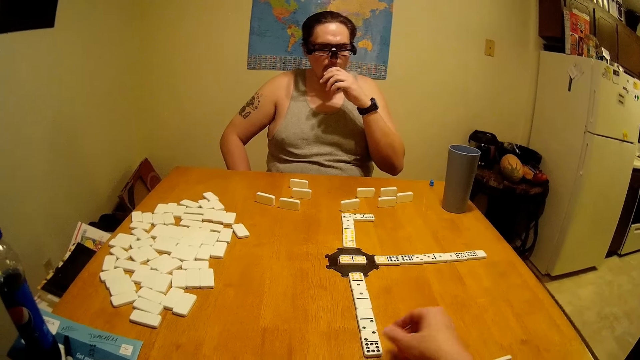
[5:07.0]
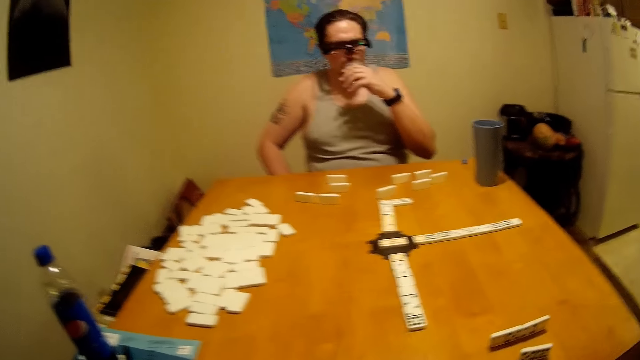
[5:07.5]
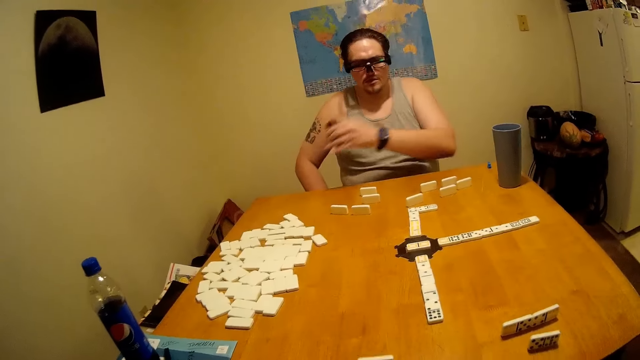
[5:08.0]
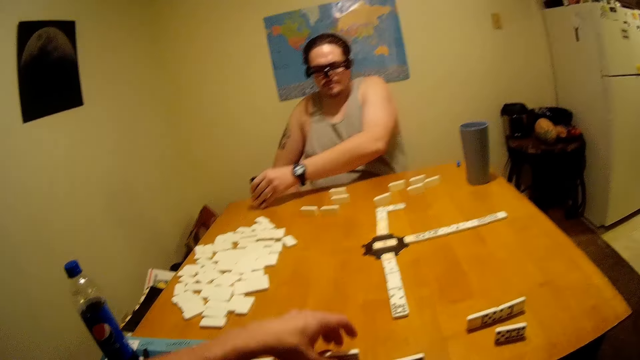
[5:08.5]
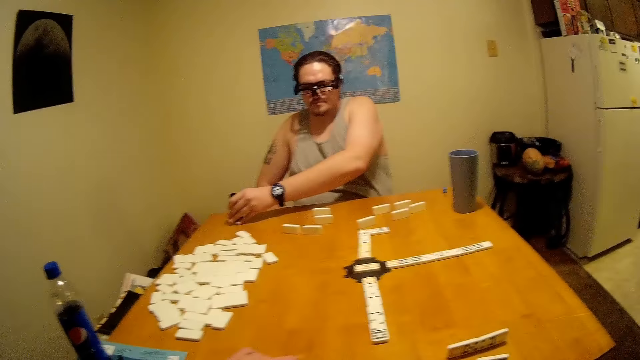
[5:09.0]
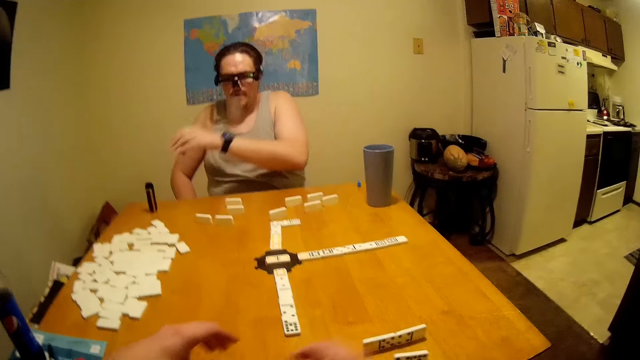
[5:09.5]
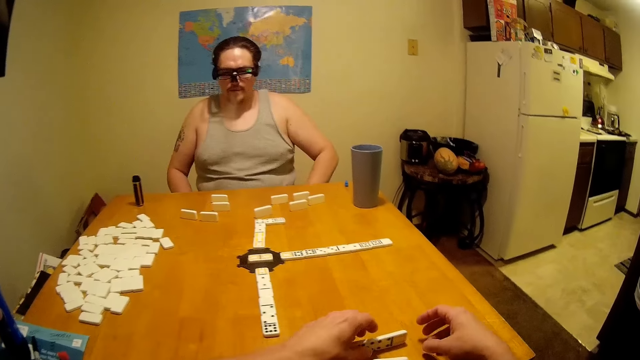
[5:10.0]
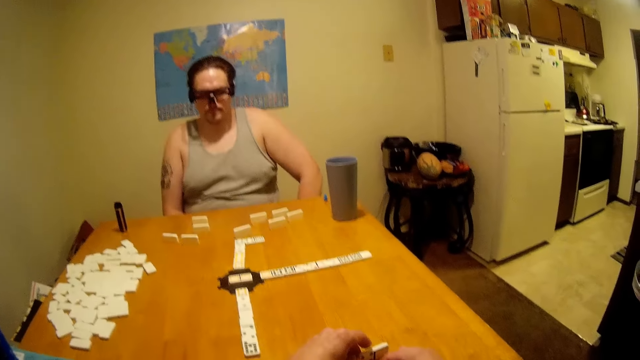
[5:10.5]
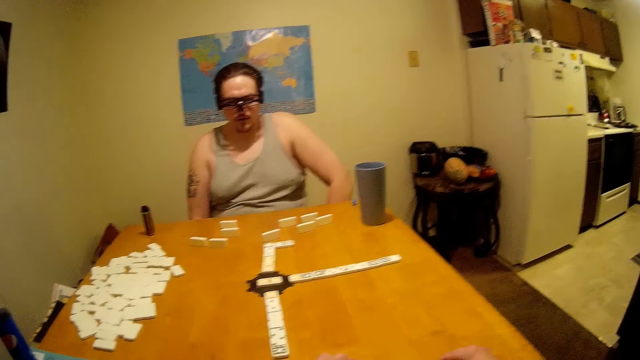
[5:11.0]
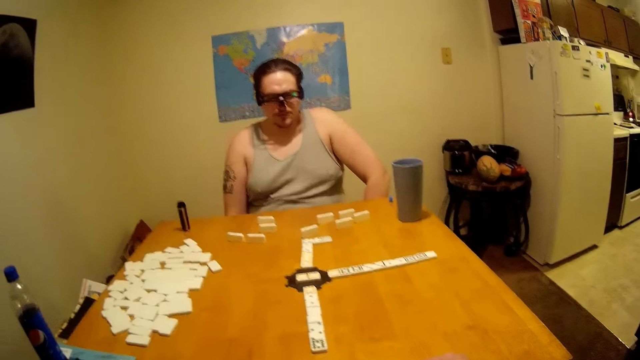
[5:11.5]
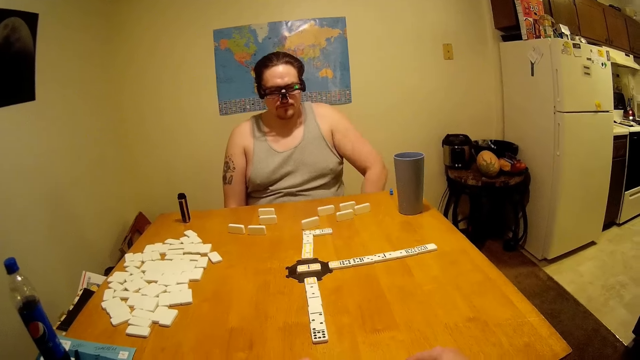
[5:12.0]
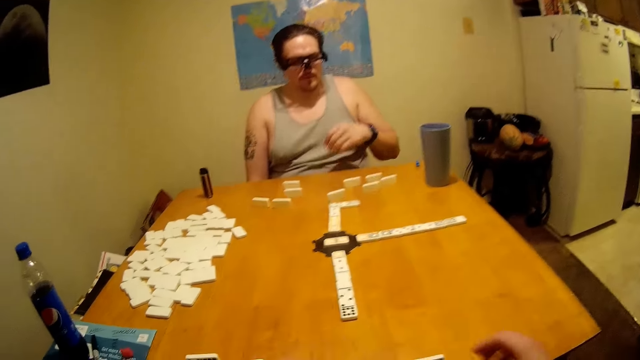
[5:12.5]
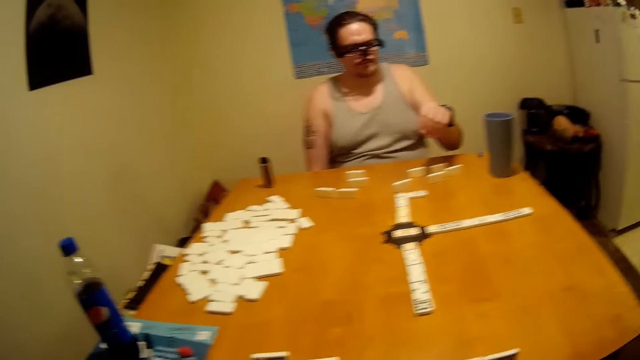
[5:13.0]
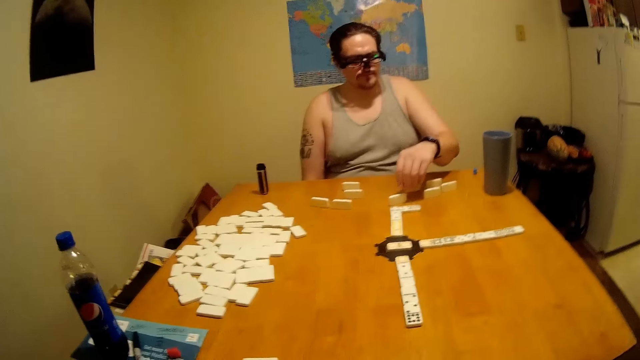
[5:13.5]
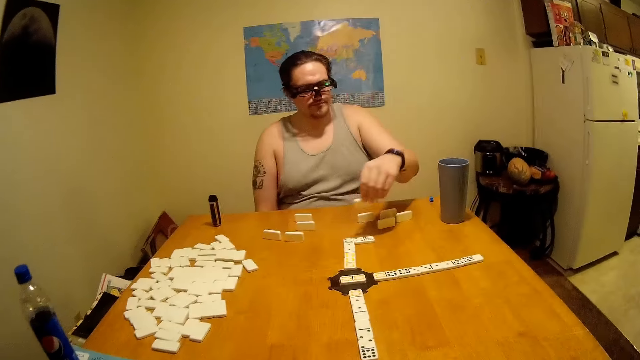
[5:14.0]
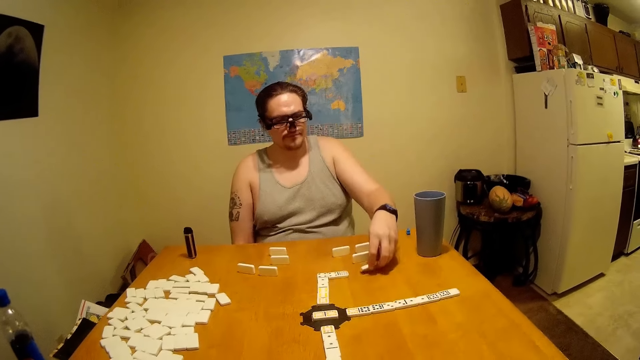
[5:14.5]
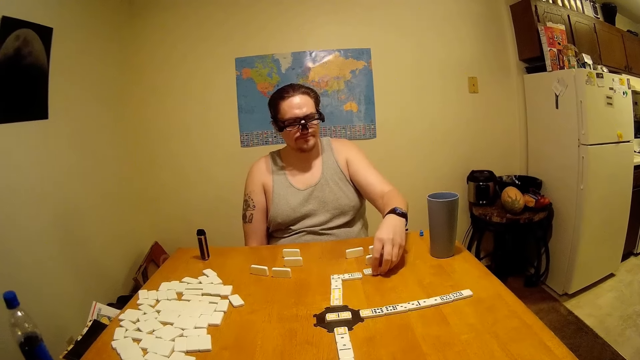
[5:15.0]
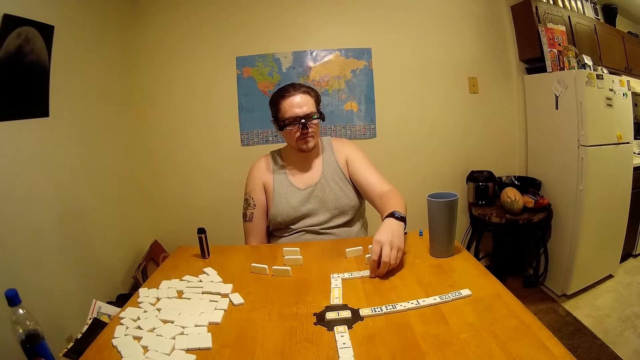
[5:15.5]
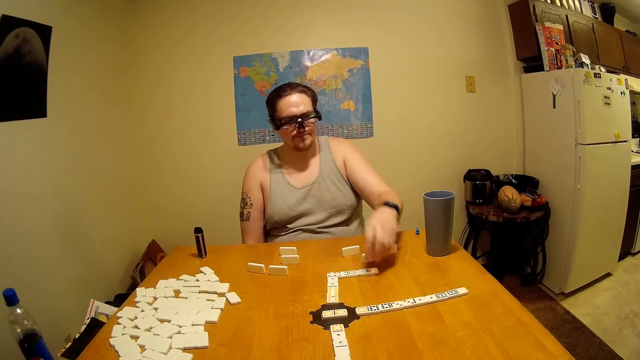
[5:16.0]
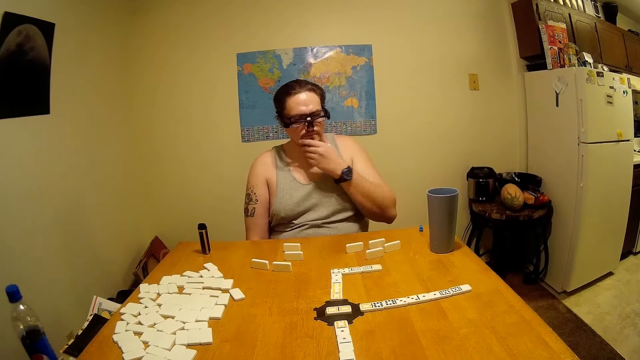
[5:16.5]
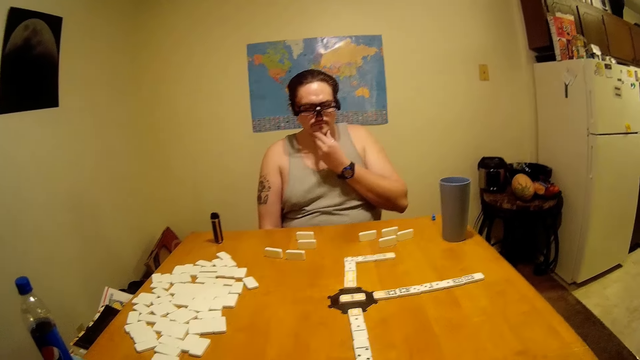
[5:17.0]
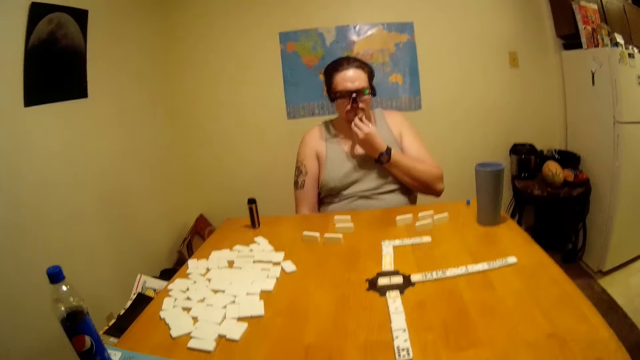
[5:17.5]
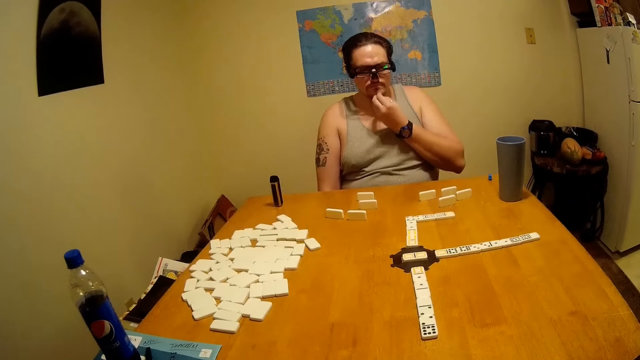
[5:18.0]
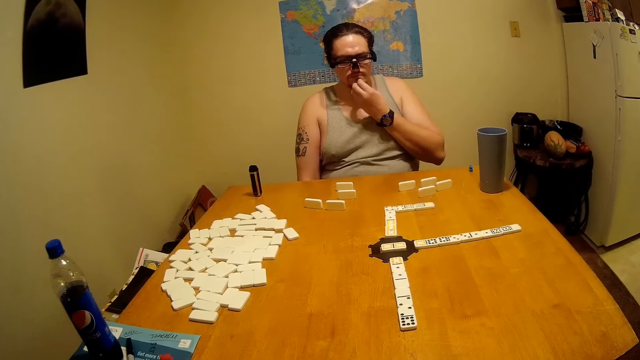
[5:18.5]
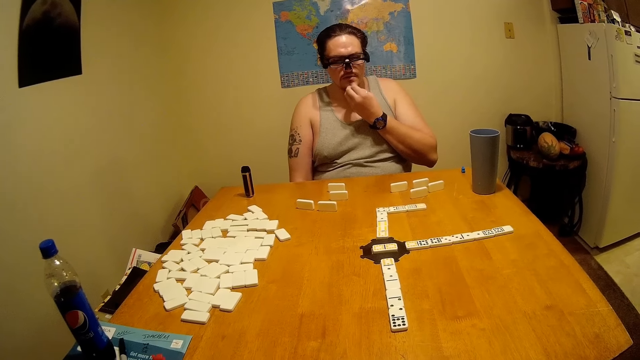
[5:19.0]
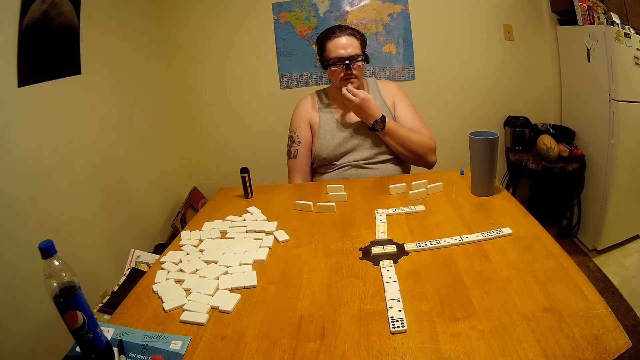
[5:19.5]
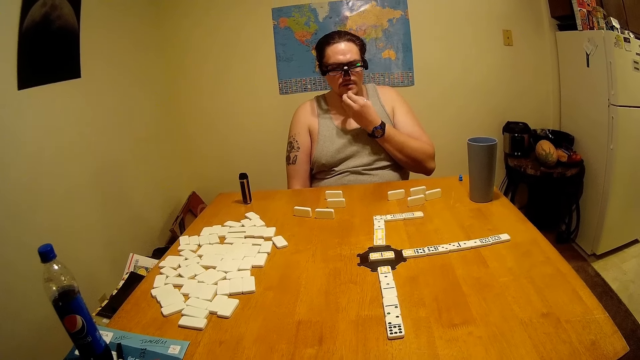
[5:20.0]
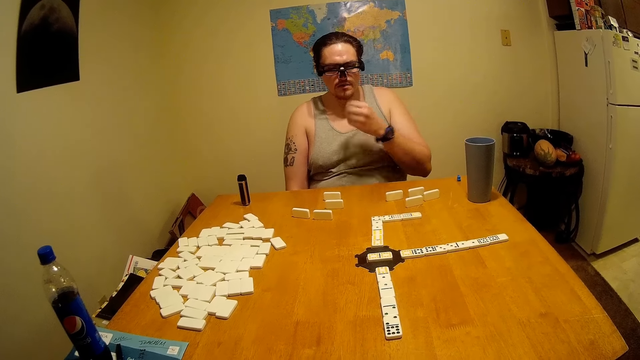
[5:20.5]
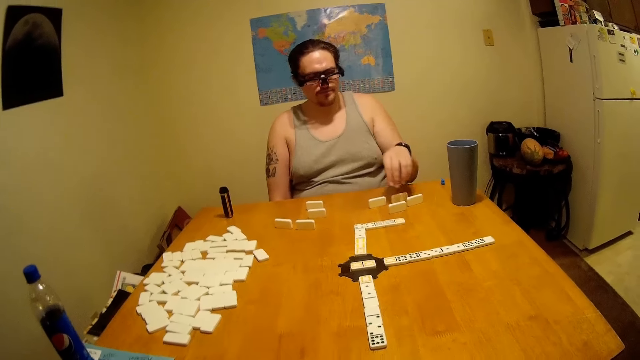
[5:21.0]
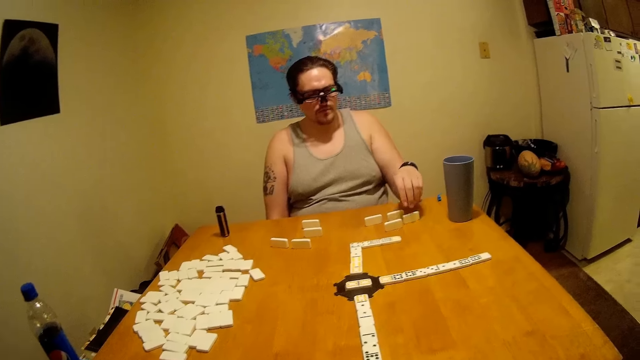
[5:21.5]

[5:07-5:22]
A man smokes on a vape pen. The man puts the vape pen on the table. The camera wearer arranges dominoes on the table. They pick tiles. The man plays dominoes on the table. The man picks a tile and puts the tile on the table. The man touches his chin. The man scratches his chin.

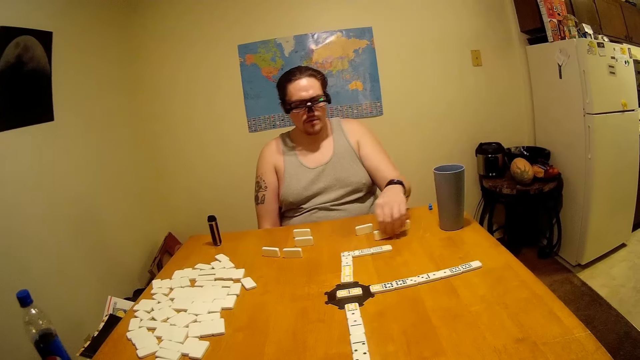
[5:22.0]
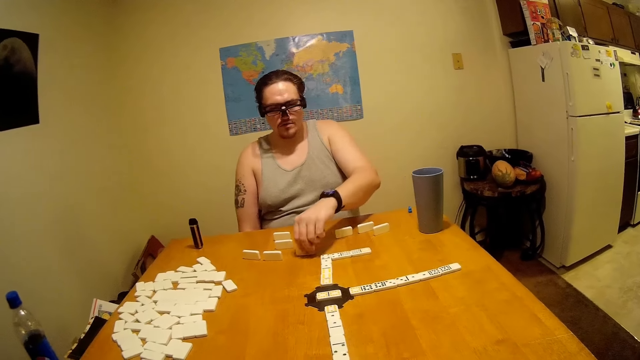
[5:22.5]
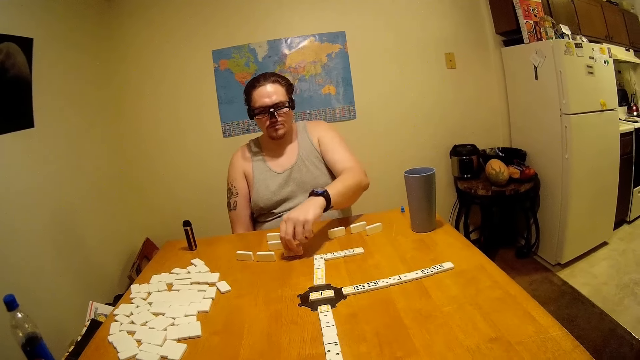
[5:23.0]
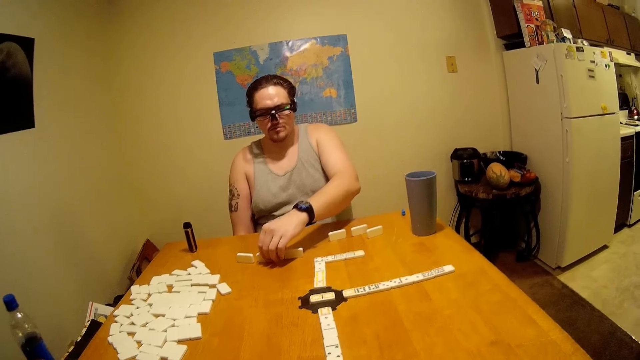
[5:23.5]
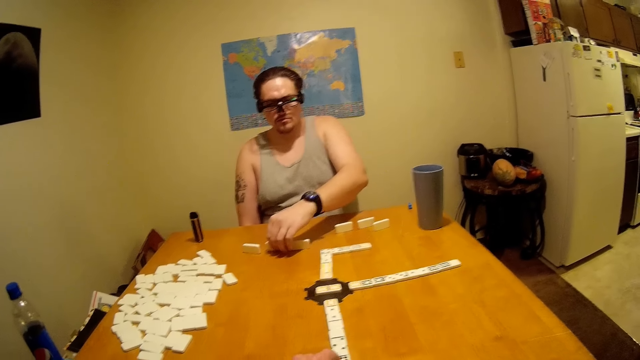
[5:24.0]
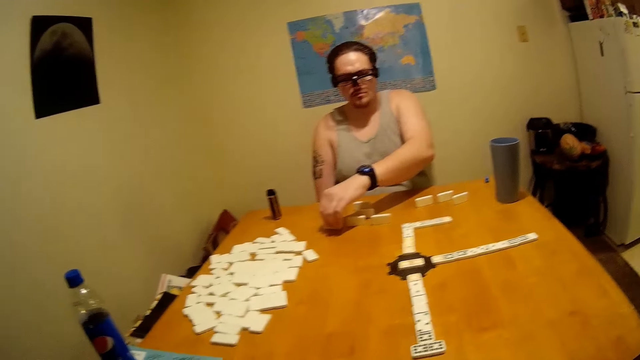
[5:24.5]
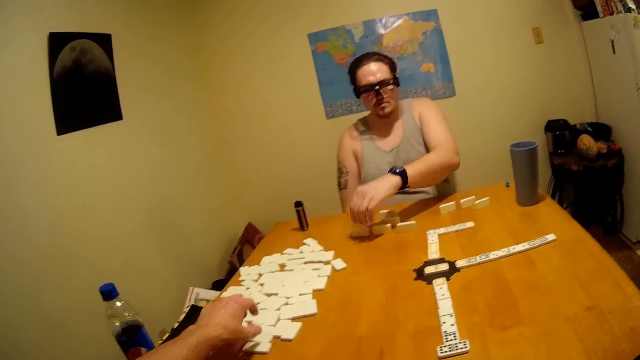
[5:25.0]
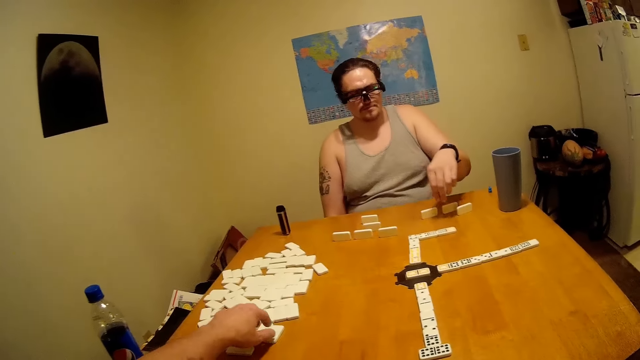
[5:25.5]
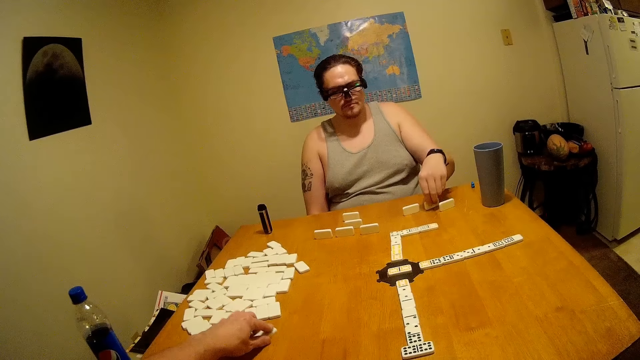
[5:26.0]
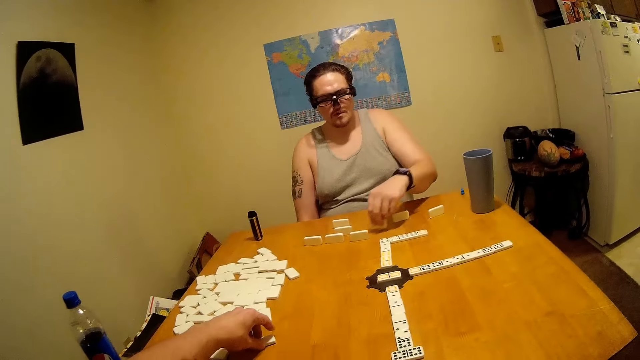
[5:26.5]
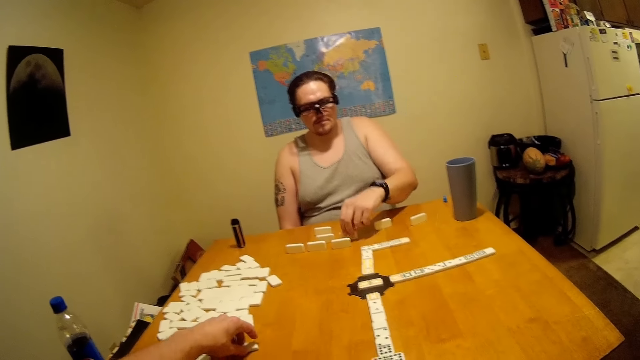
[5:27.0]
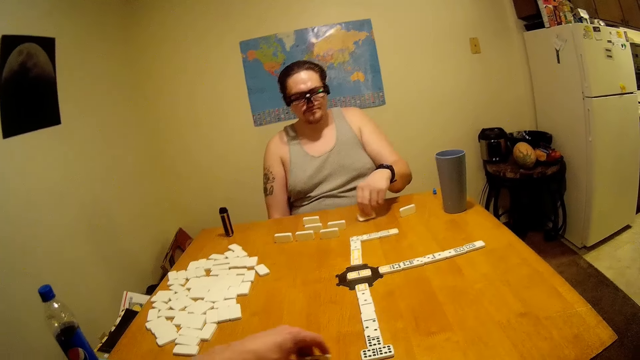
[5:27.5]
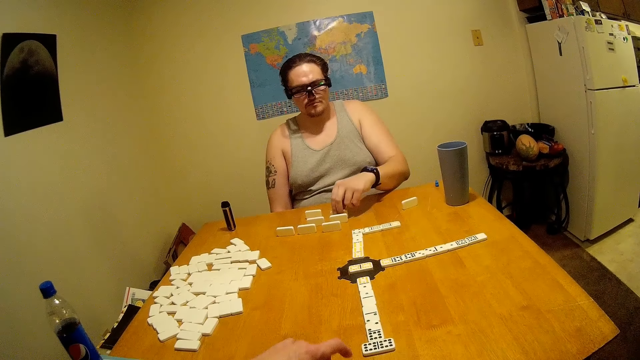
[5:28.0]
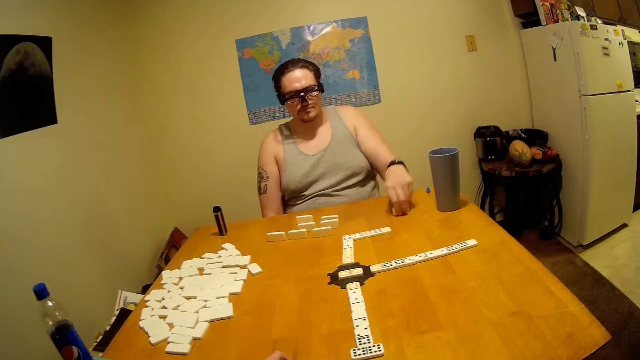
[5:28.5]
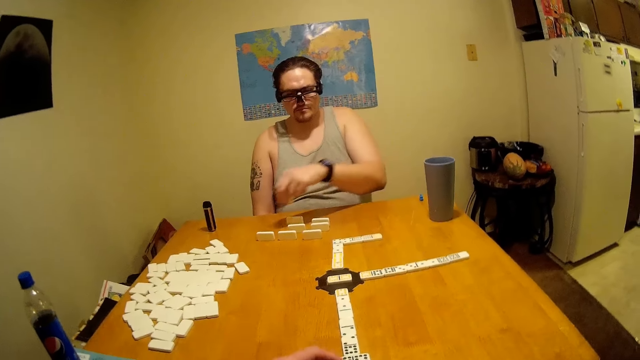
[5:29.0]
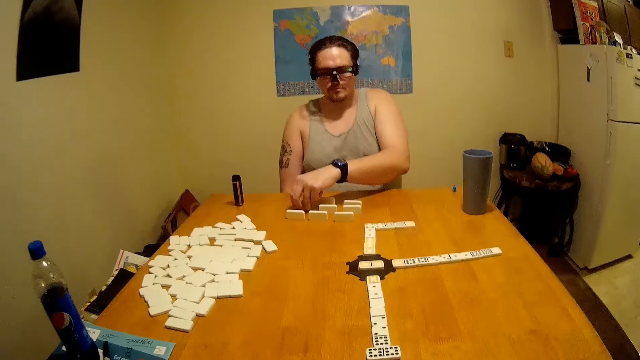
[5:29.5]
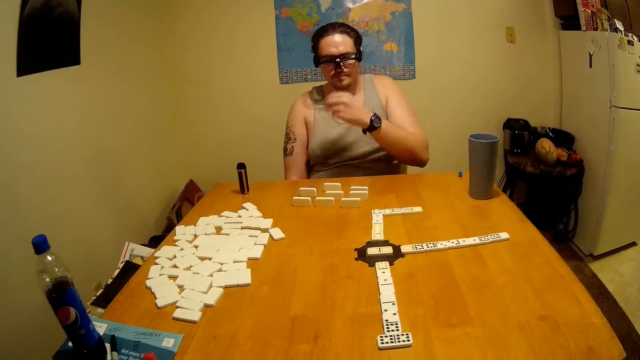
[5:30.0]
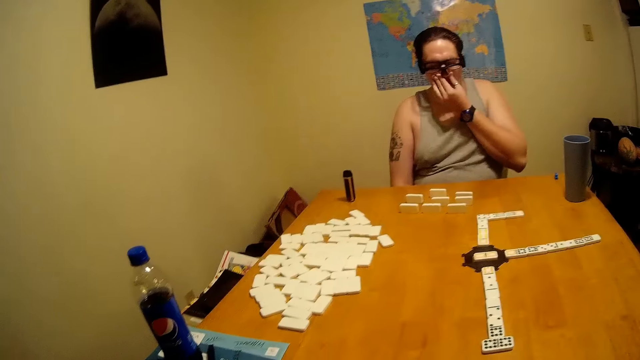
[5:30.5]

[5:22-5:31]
A man pushes a tile across the table. The man touches the tile. The man touches the tile again. The camera wearer plays dominoes on the table. The man moves the tile. The camera wearer pulls a tile across the table. The man arranges dominoes on the table. The man picks a tile and puts the tile on the table.
